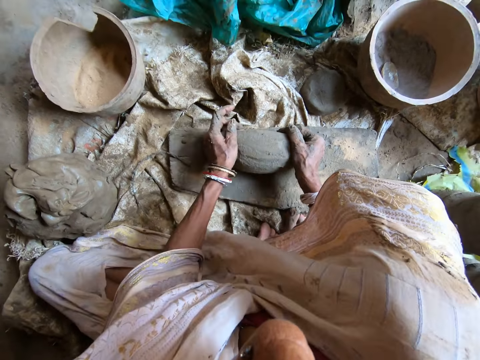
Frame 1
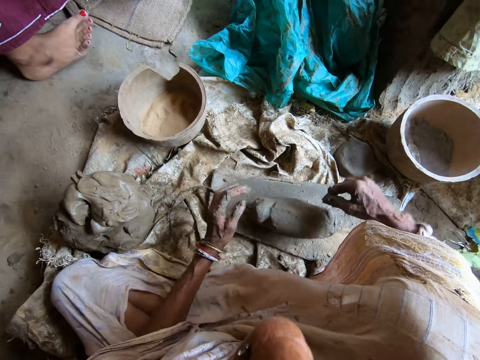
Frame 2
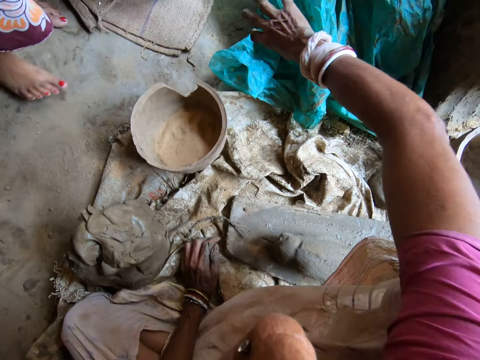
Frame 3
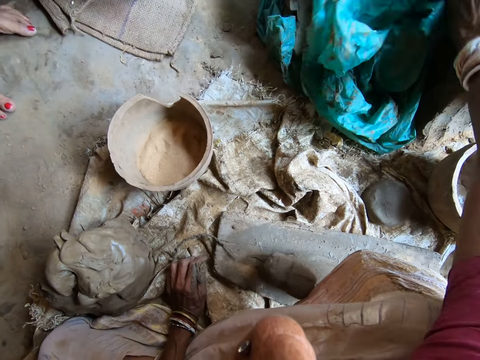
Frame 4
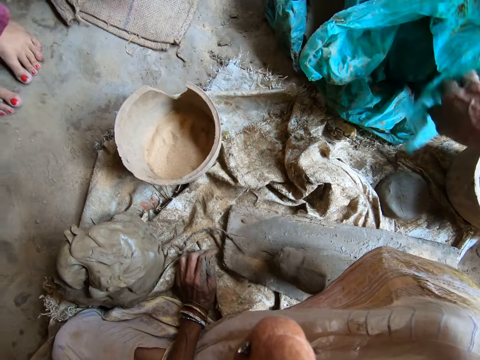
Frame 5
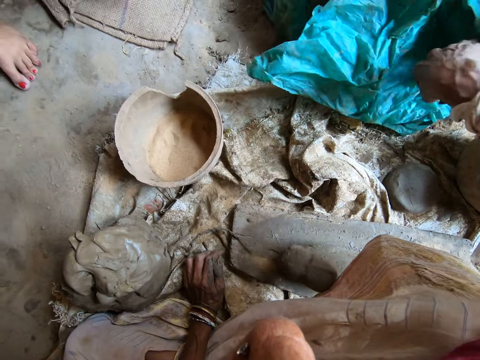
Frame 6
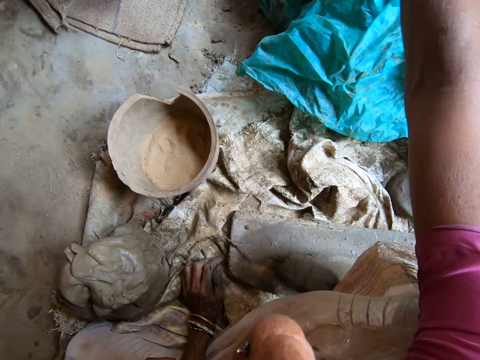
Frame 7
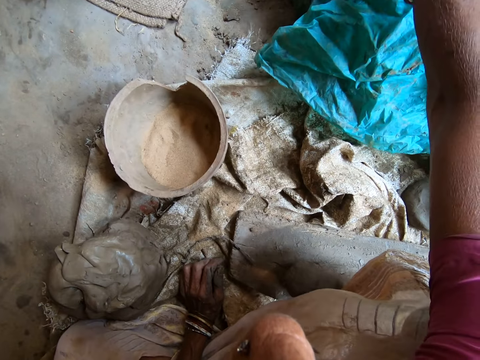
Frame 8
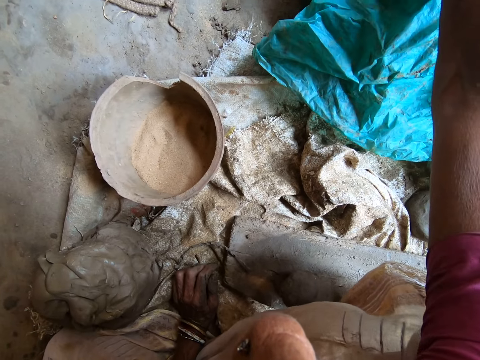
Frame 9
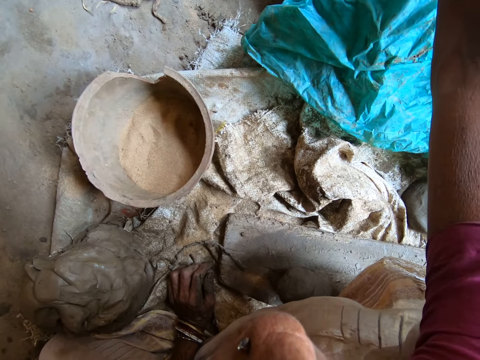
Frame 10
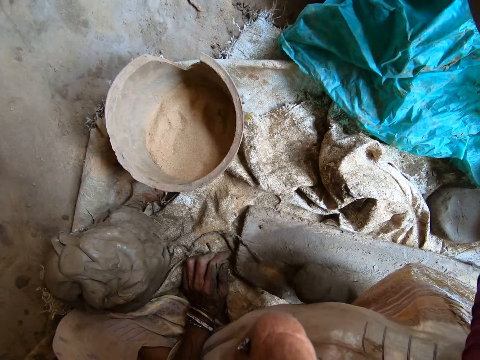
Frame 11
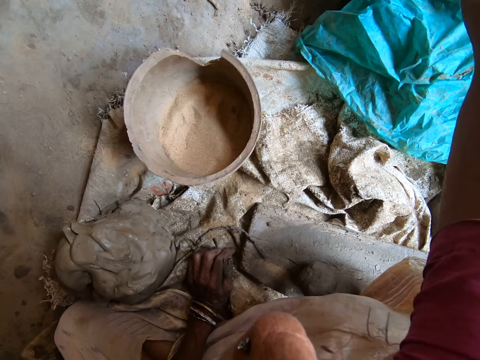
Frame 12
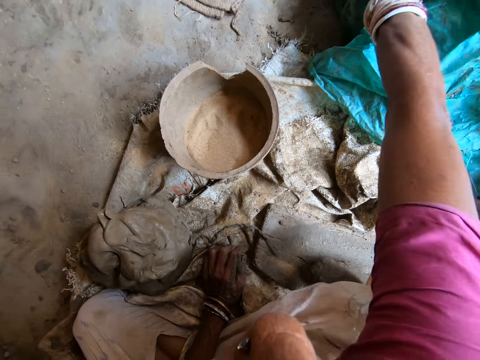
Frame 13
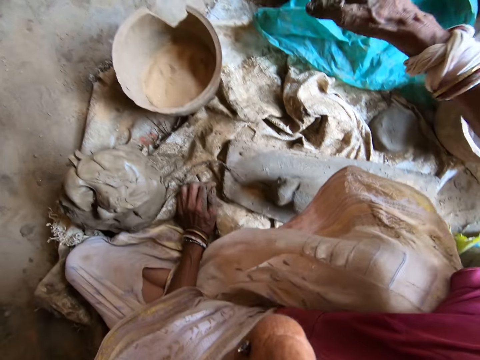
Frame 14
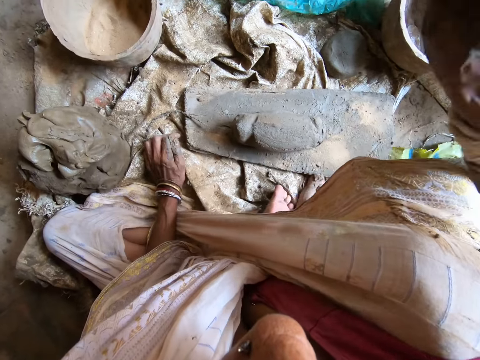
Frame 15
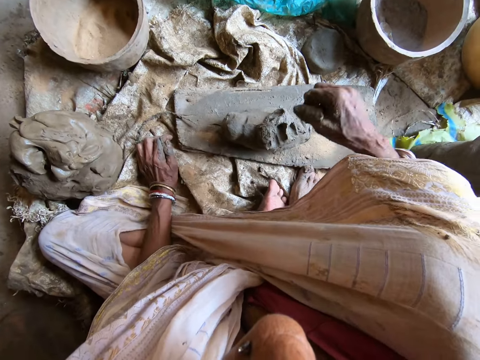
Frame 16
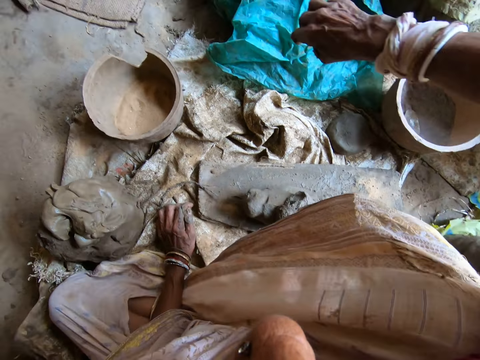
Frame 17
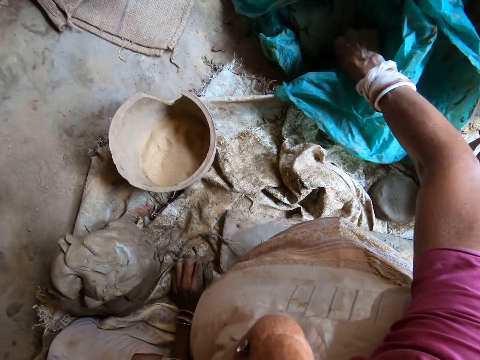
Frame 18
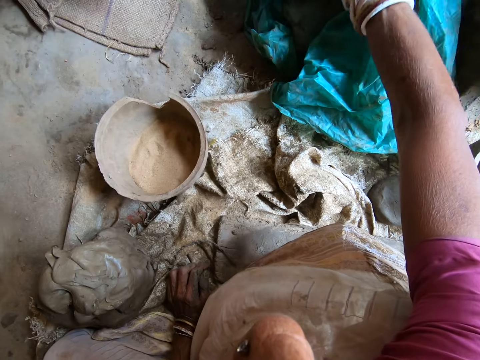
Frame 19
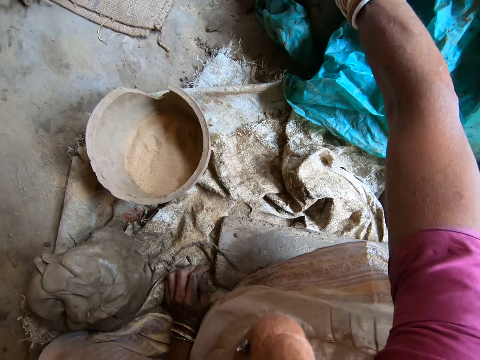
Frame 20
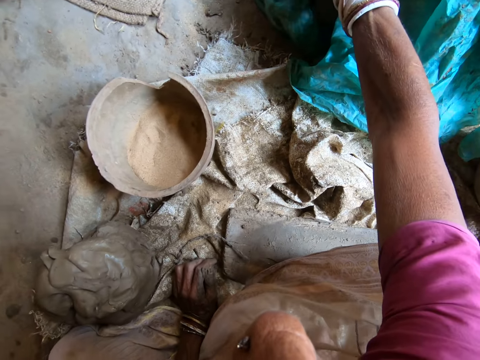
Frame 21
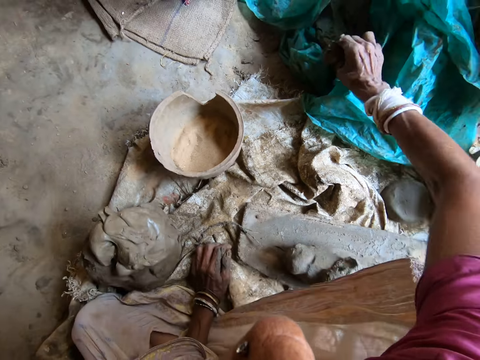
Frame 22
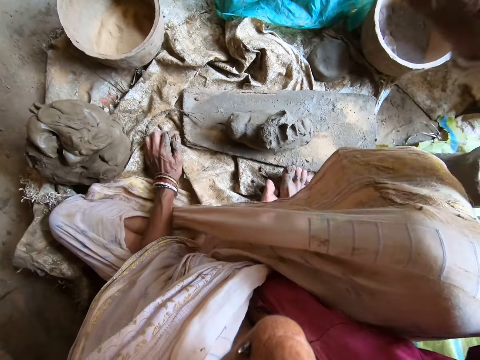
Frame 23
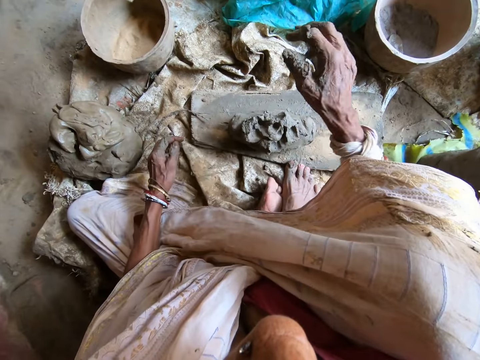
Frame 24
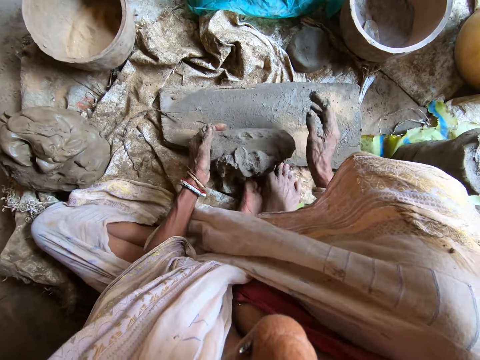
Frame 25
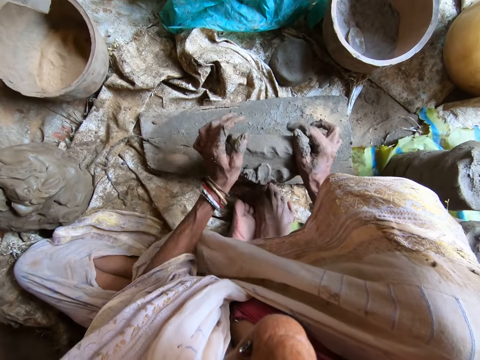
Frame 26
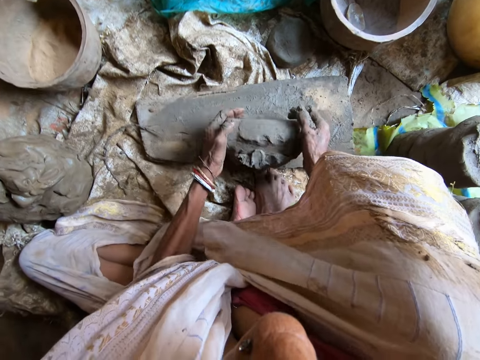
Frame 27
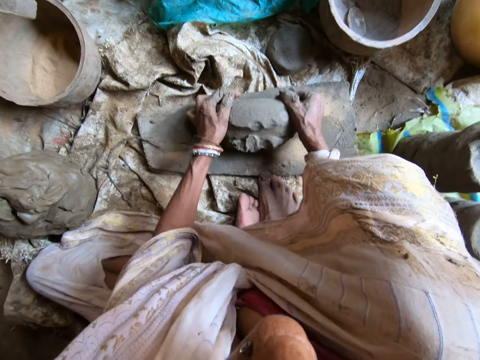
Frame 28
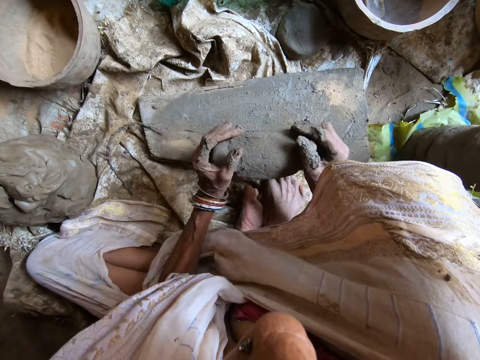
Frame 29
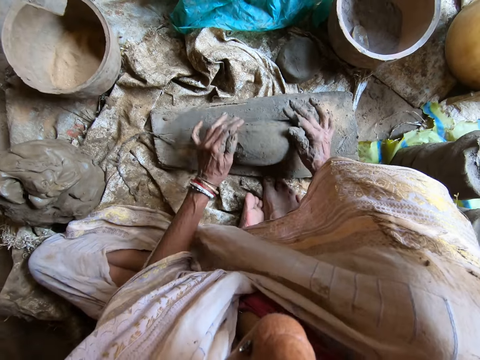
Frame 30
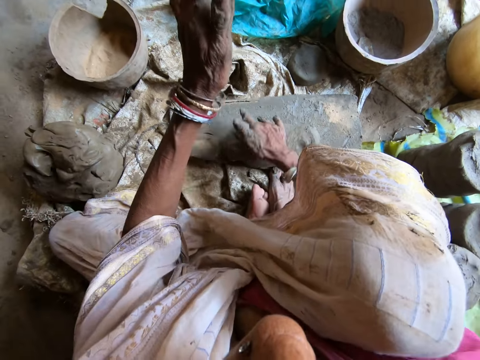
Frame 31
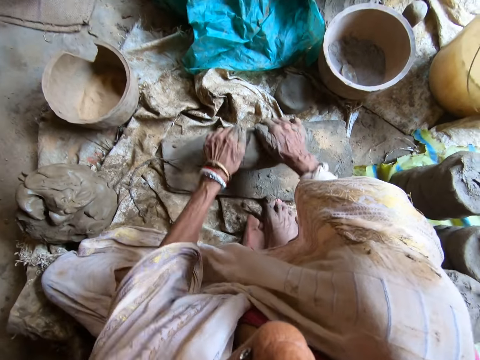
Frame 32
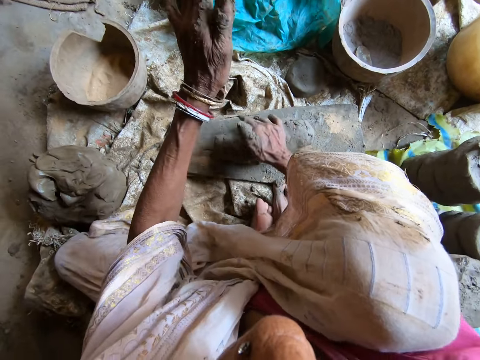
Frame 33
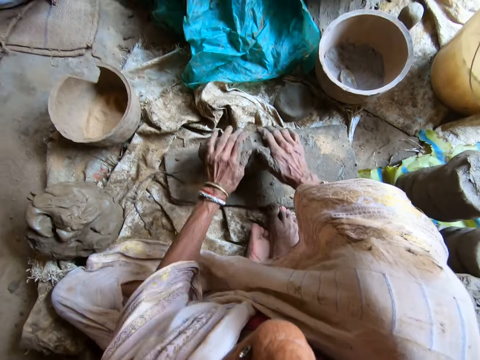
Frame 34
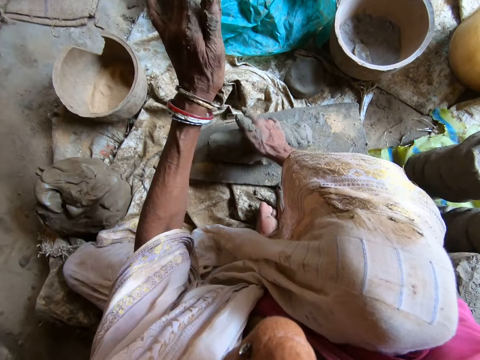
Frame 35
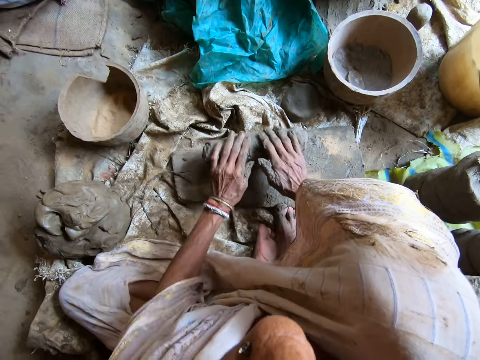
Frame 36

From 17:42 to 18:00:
The camera wearer pulls a polythene bag with her right hand. She scoops clay from the polythene bag with her right hand. She hits the clay on the stone with her right hand. She puts the clay down. She reaches into the polythene bag with her right hand. She scoops clay from the polythene bag with her right hand. She throws the clay on the molded clay with her right hand. She hits her right hand on the clay. She hits the molded clay on the plank with her hands. She hits her hands on the molded clay. She rolls the molded clay on the plank with her hands. She hits the molded clay on the plank with her hands.

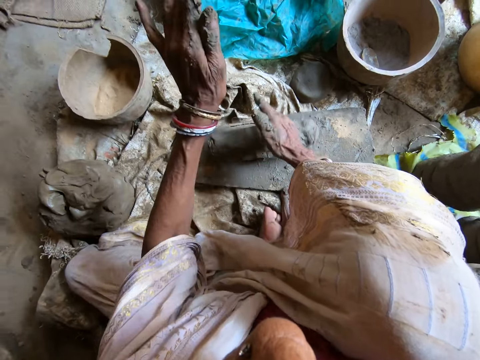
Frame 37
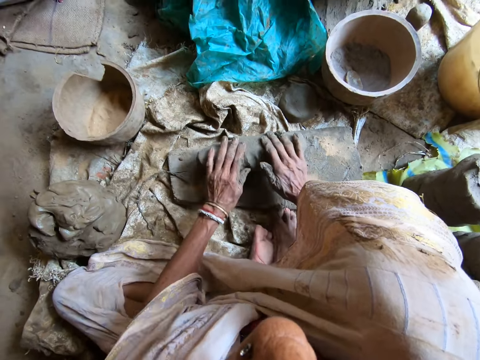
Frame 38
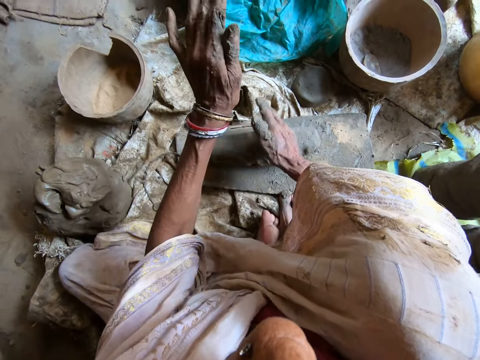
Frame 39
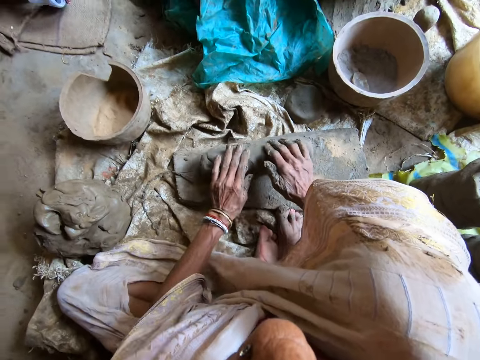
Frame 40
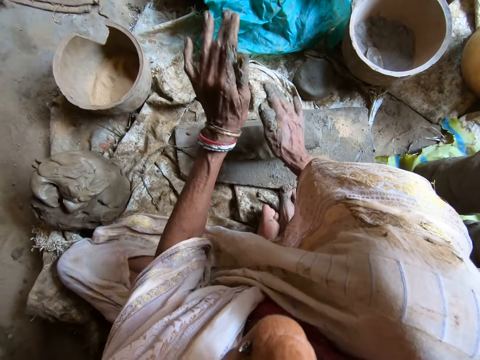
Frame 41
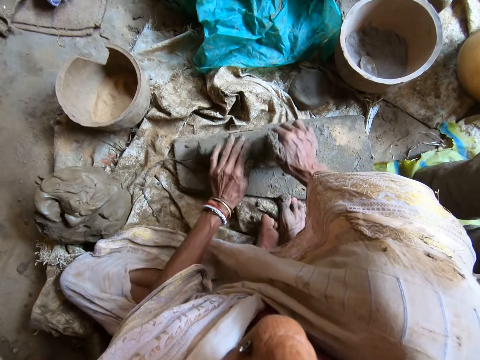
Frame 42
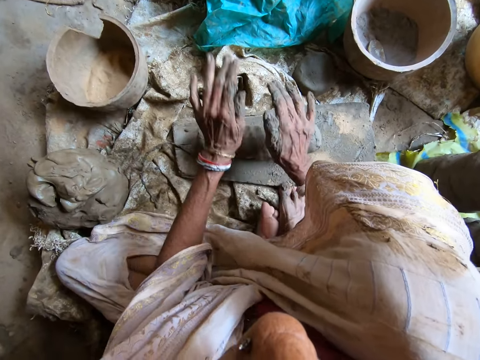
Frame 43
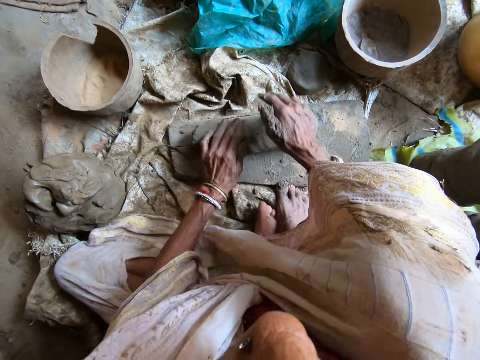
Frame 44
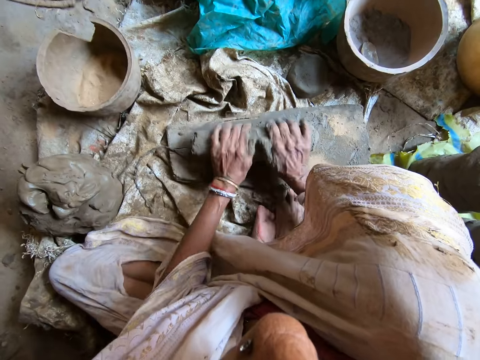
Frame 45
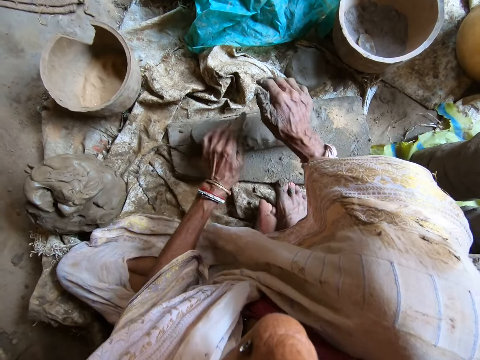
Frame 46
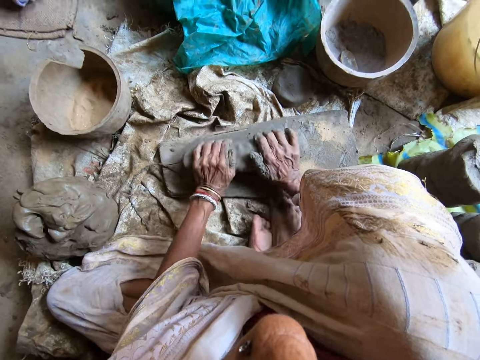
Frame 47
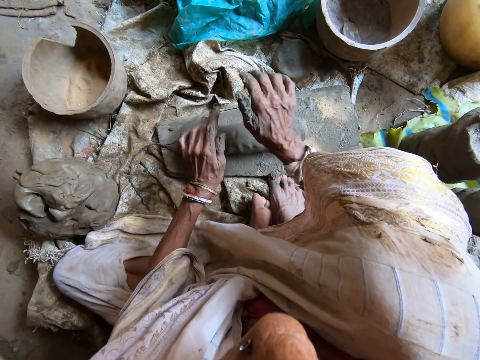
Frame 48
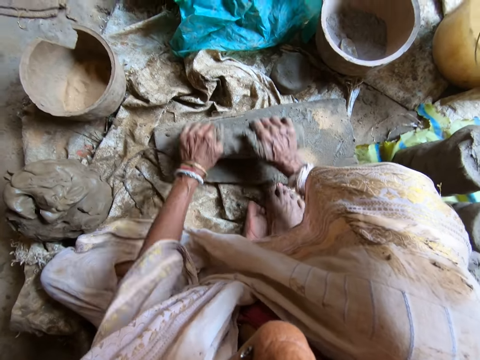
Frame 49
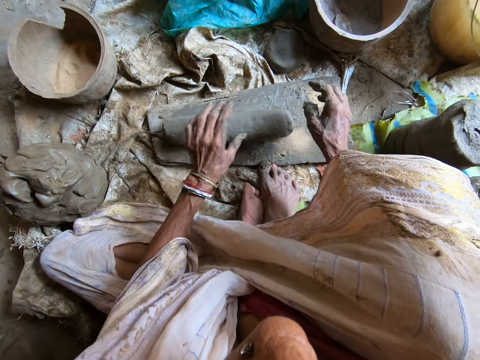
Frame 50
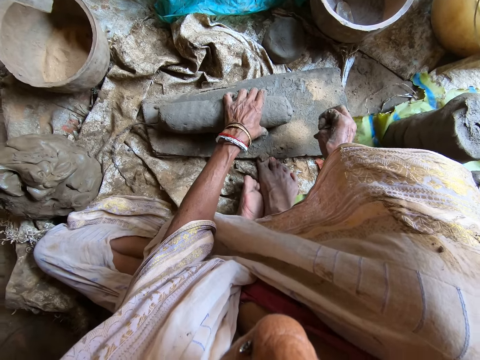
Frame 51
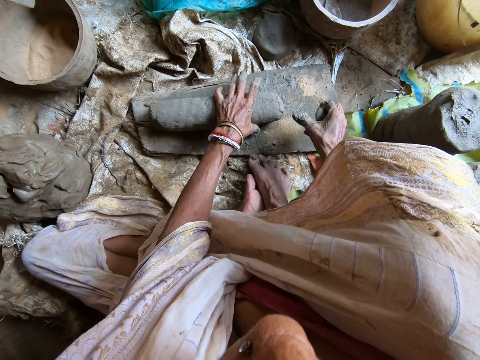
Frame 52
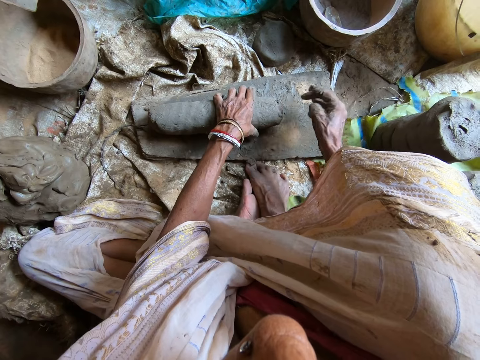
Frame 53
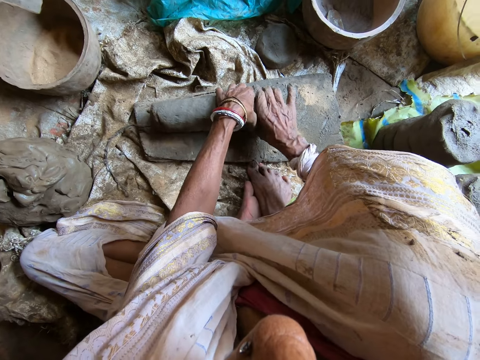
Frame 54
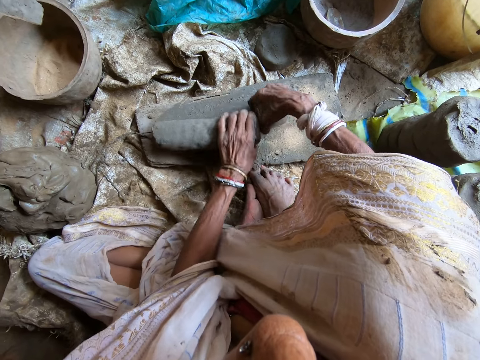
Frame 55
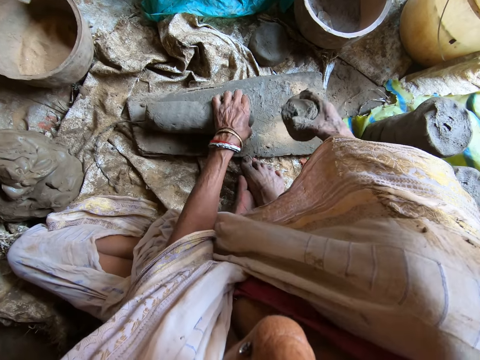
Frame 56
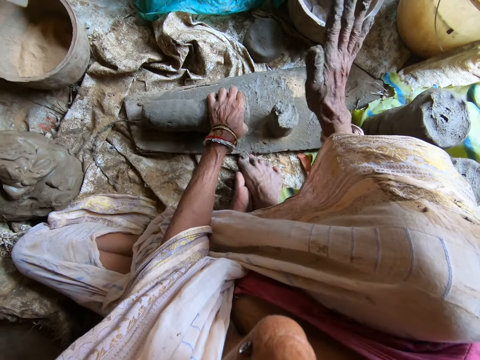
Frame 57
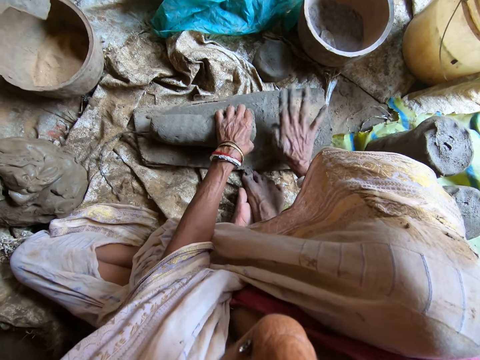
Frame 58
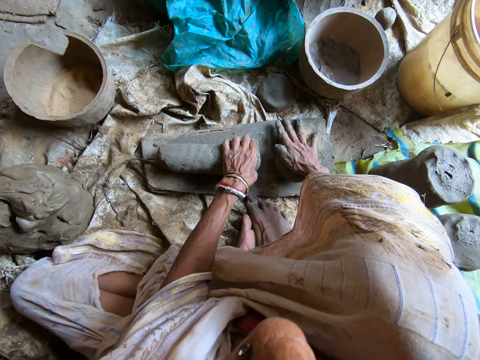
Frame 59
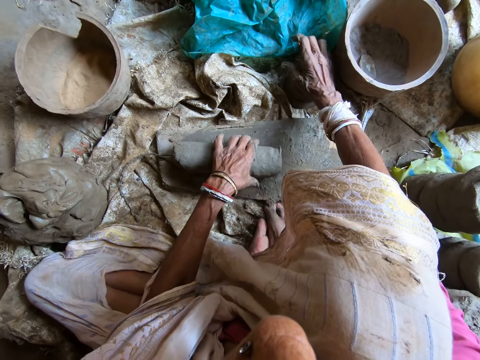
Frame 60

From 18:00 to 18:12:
The camera wearer holds the molded clay with her left hand. She hits her right hand on the side of the molded clay. She cuts a small portion of the molded clay with her right hand. She hits her right hand on the small molded clay. She puts the small molded clay on the floor with her right hand.
